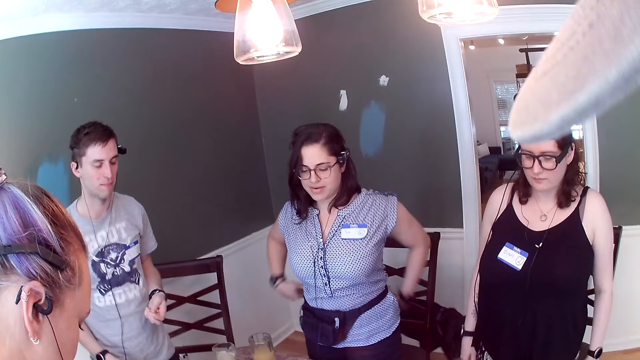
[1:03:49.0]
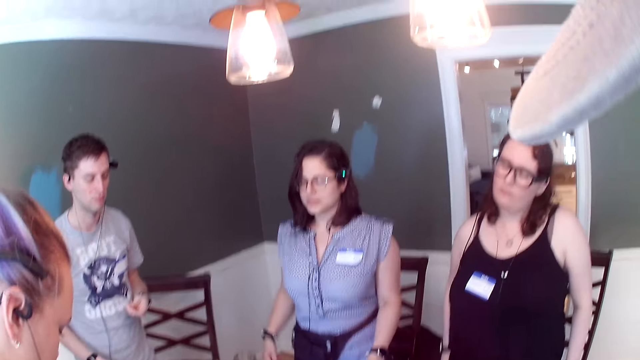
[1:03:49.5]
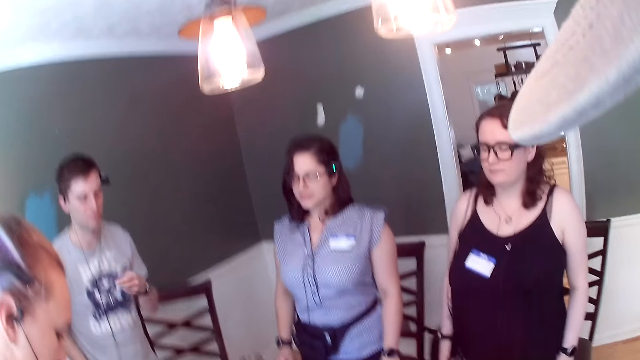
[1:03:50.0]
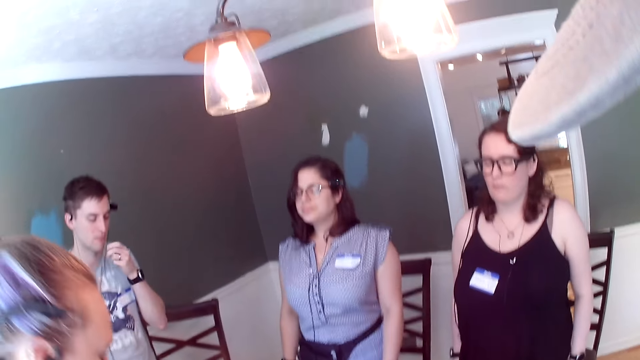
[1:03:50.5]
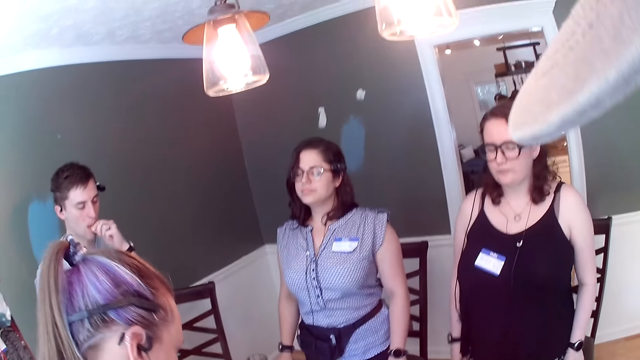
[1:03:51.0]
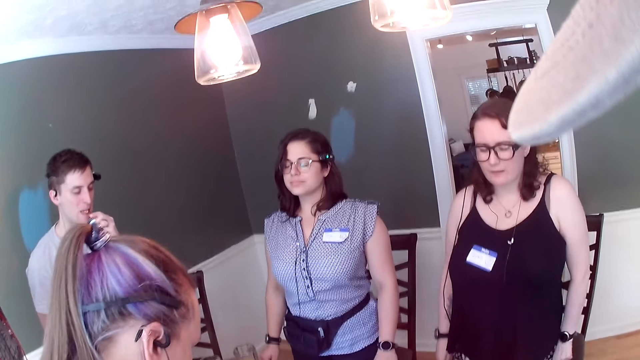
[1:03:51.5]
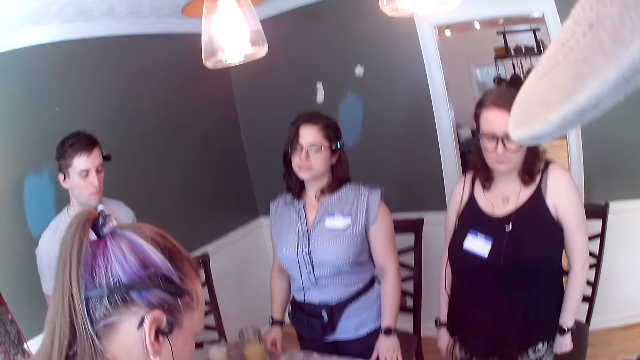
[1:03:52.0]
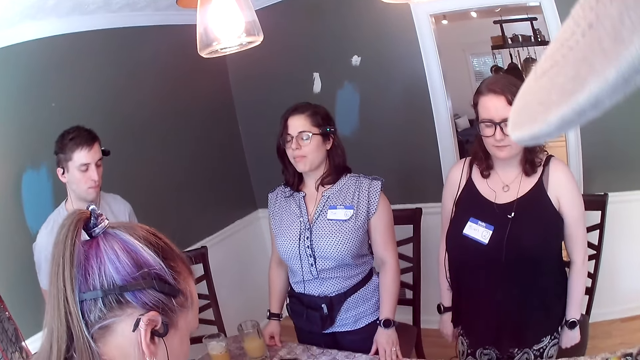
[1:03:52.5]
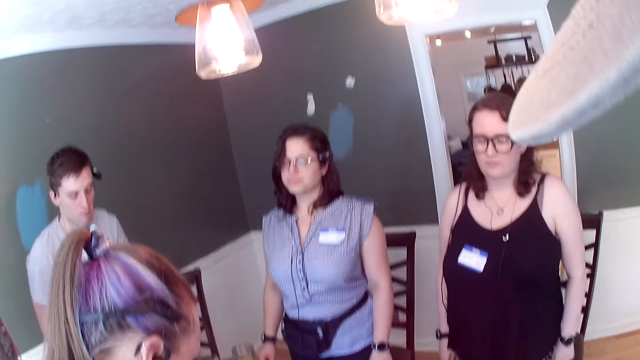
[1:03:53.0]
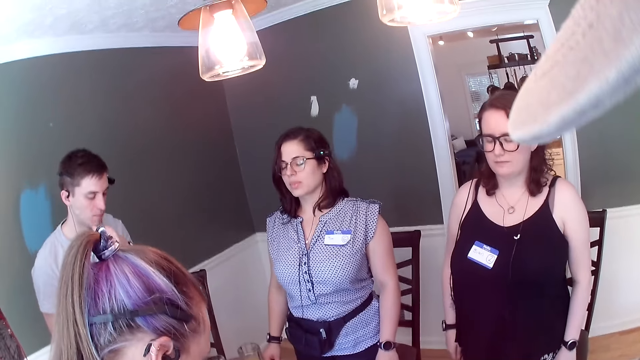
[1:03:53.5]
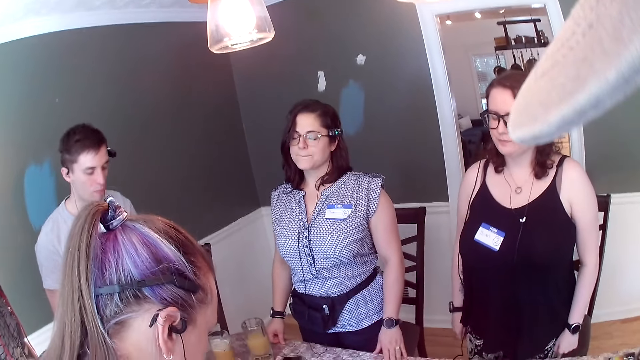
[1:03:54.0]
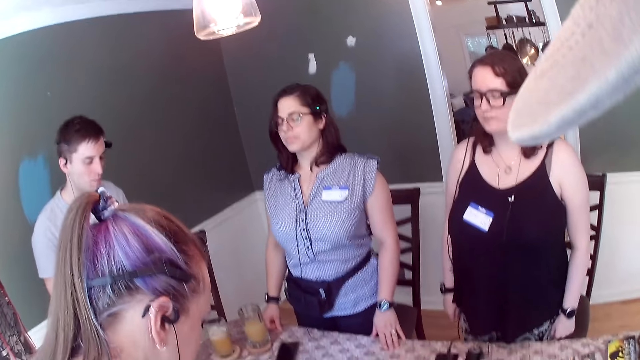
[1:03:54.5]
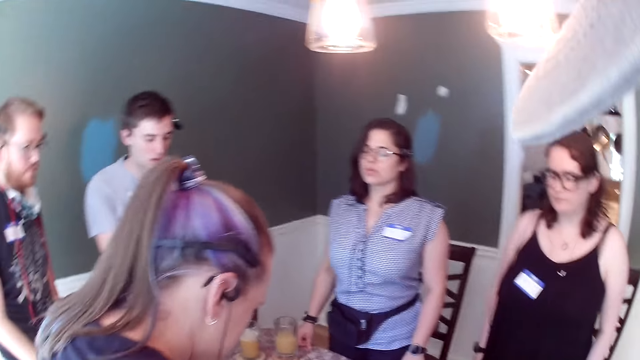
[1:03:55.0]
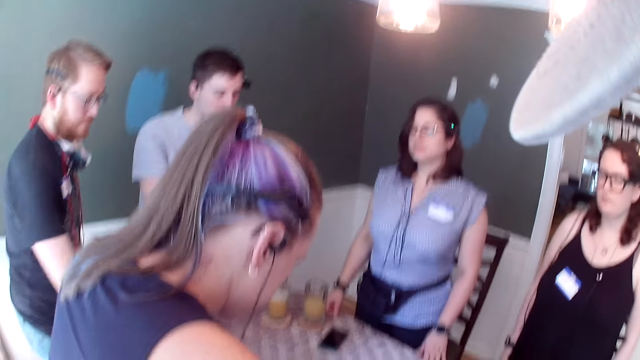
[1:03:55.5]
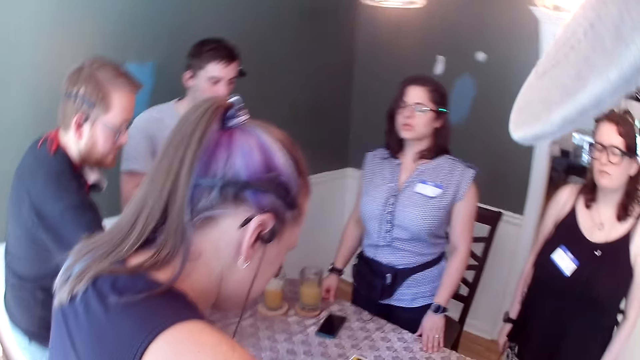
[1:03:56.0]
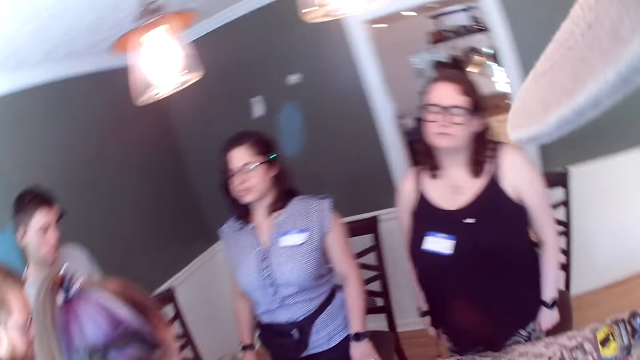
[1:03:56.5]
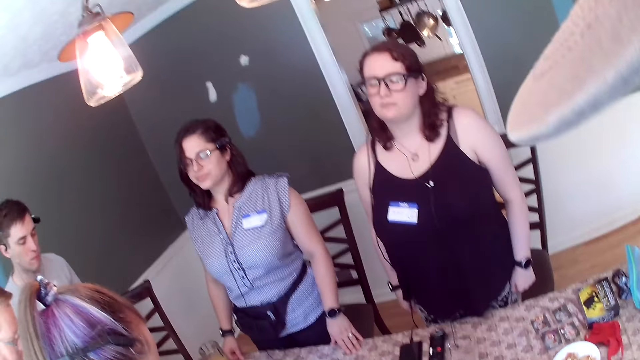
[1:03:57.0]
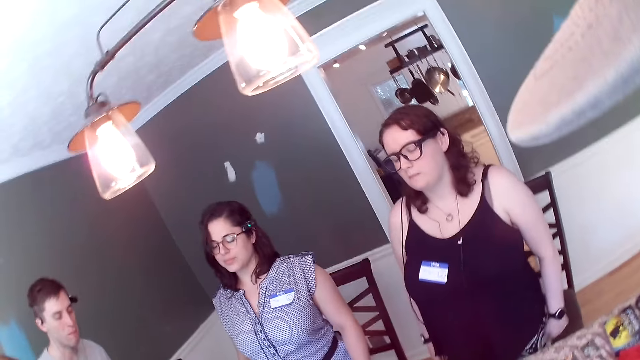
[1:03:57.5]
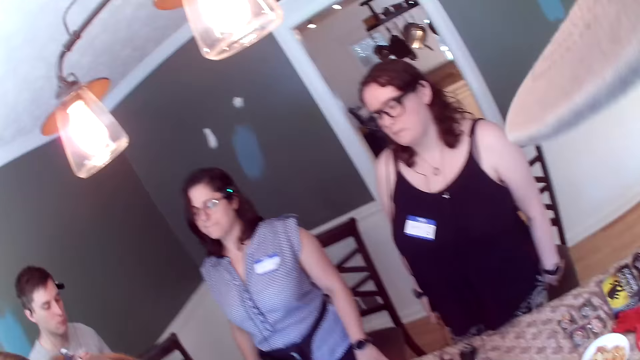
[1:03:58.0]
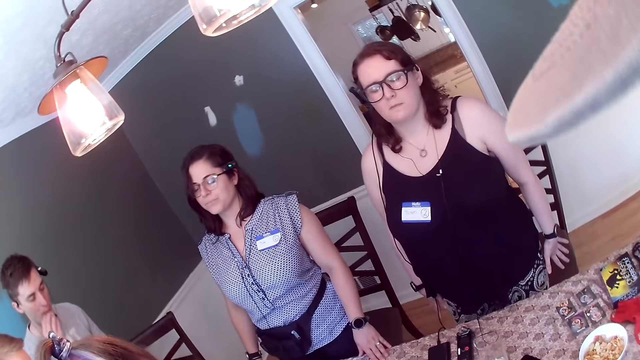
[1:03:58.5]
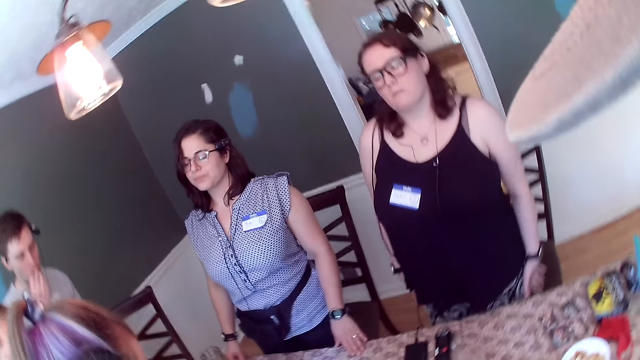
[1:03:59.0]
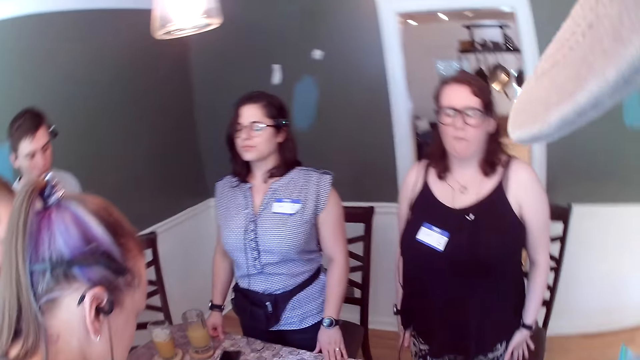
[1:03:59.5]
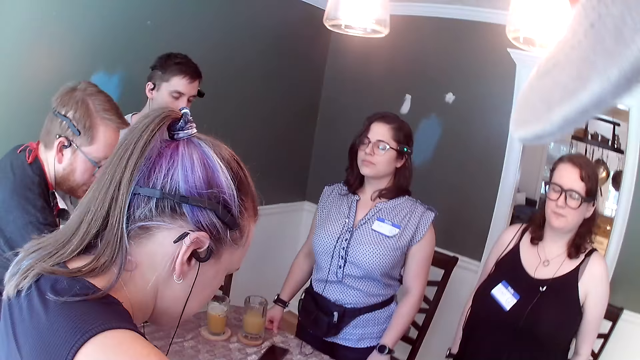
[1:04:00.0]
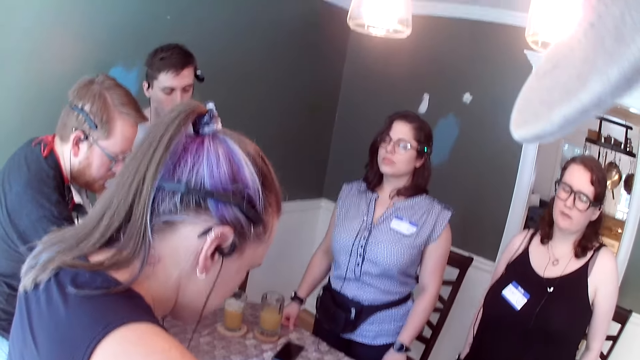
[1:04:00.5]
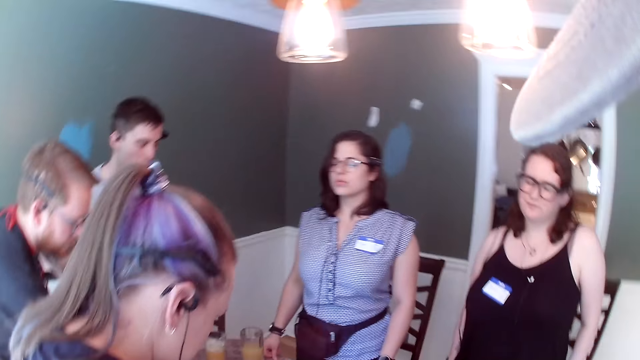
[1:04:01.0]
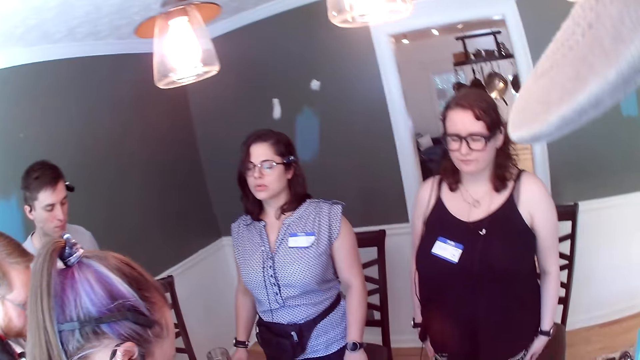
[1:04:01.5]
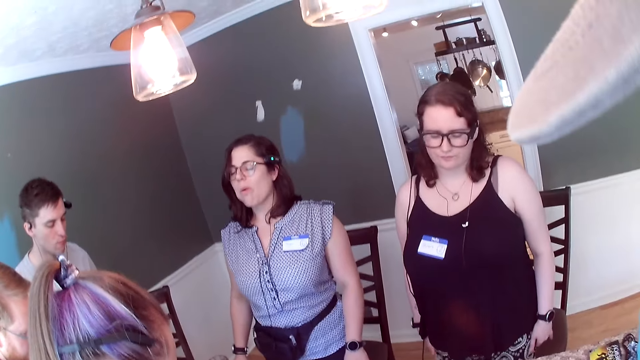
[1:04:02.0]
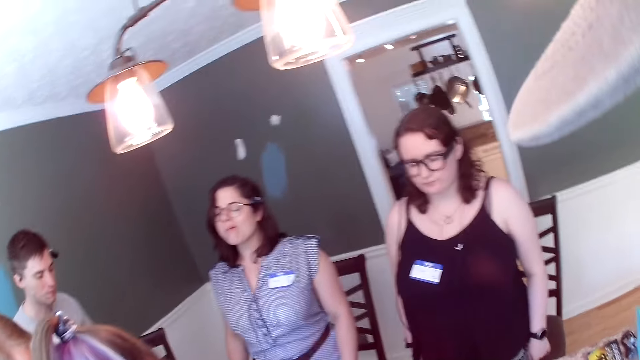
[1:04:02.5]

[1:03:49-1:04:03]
A man, a woman and another woman move to a recording. The man eats one chin chin. The camera wearer dances to the tune. The man eats one chin chin again.

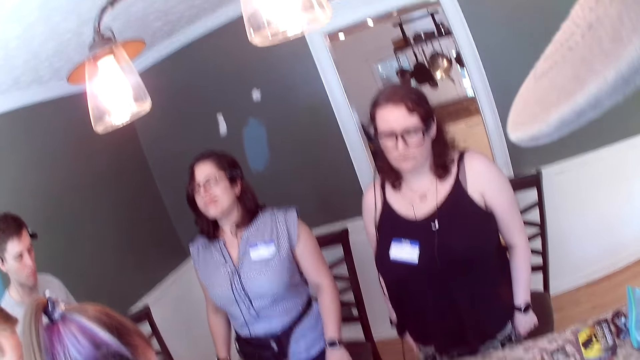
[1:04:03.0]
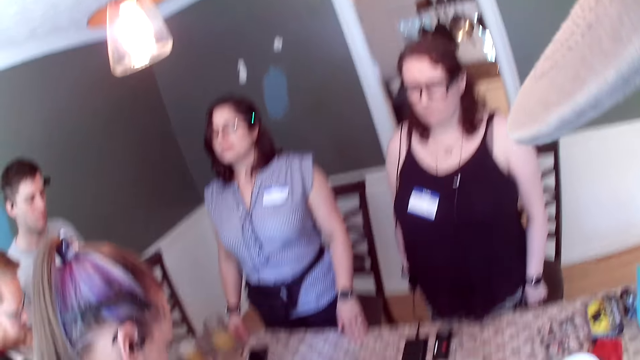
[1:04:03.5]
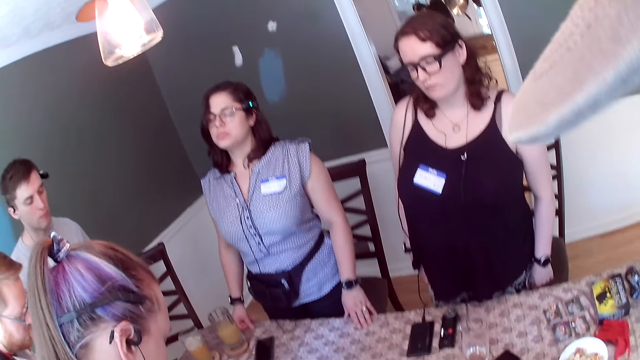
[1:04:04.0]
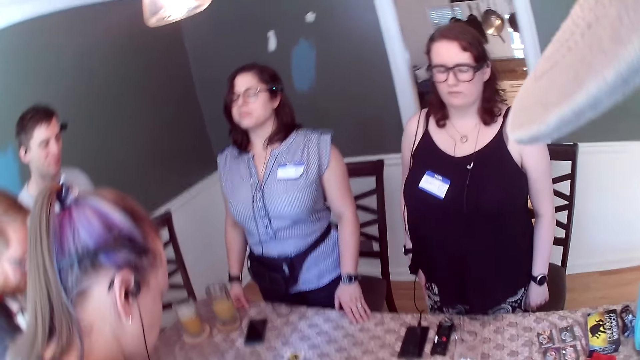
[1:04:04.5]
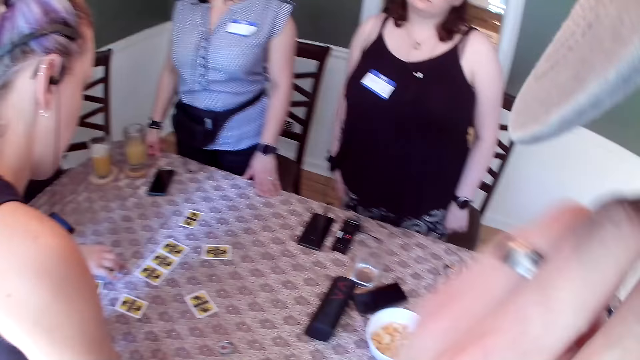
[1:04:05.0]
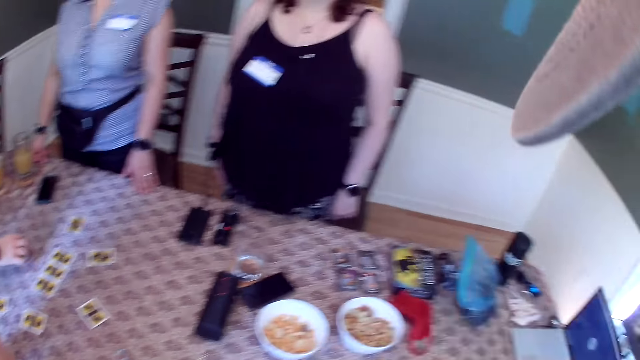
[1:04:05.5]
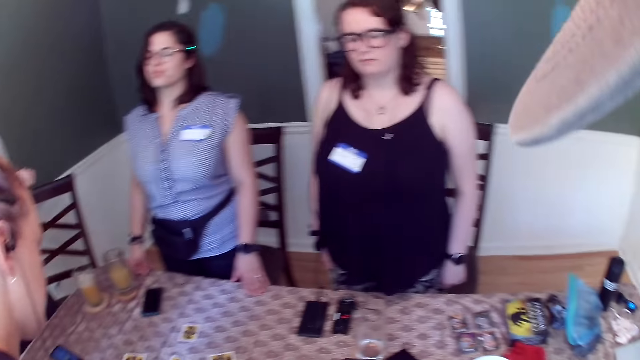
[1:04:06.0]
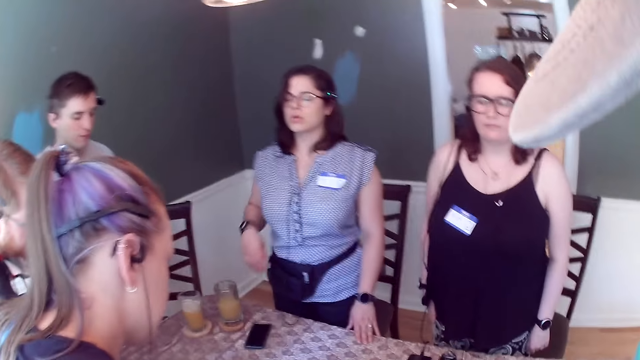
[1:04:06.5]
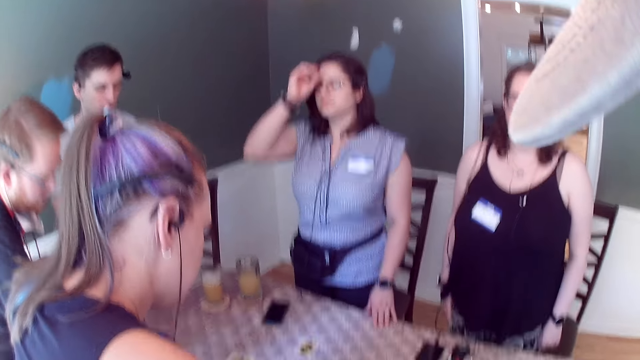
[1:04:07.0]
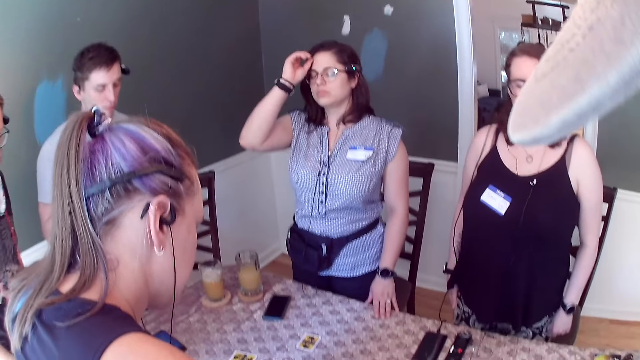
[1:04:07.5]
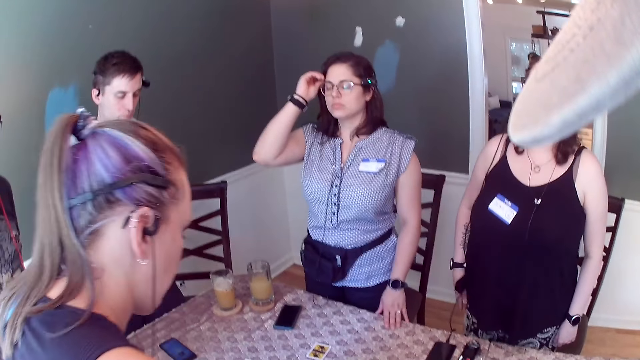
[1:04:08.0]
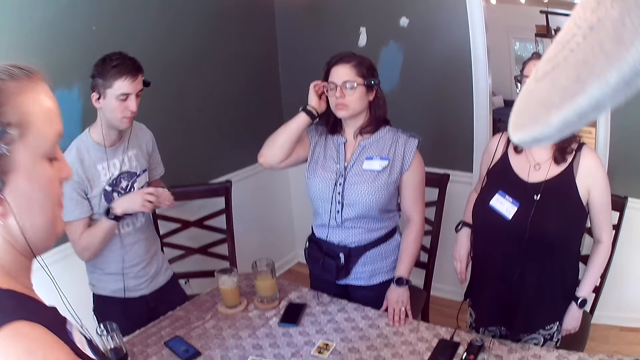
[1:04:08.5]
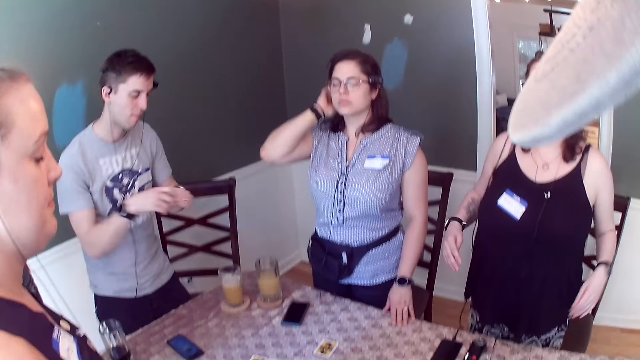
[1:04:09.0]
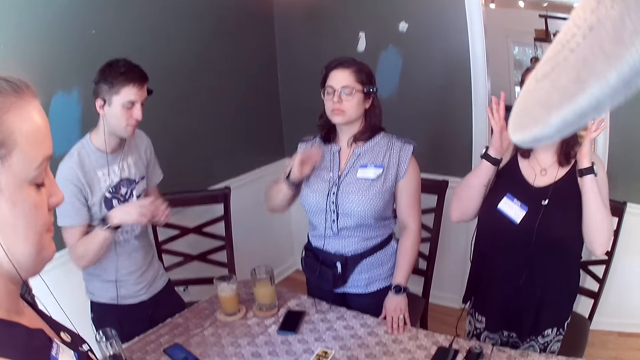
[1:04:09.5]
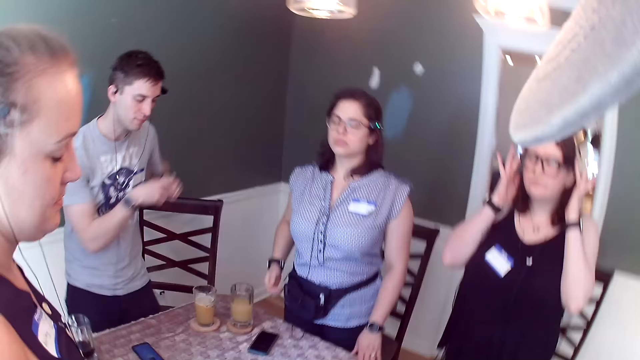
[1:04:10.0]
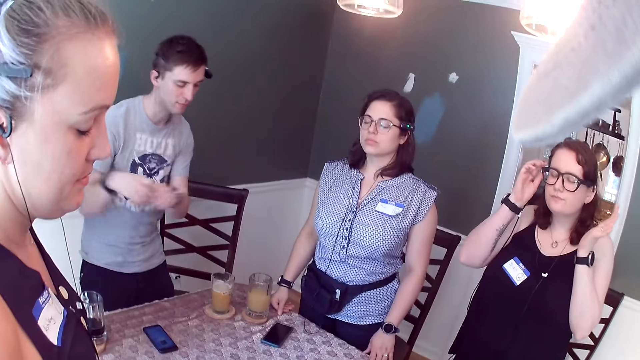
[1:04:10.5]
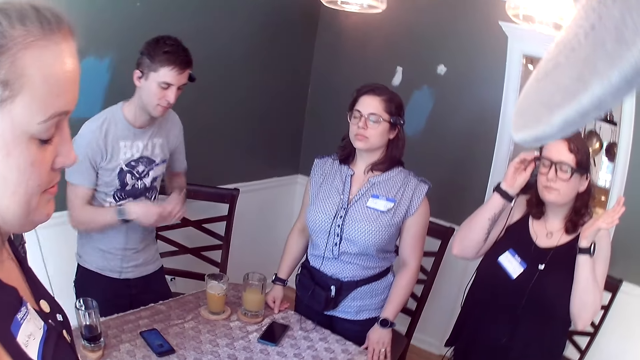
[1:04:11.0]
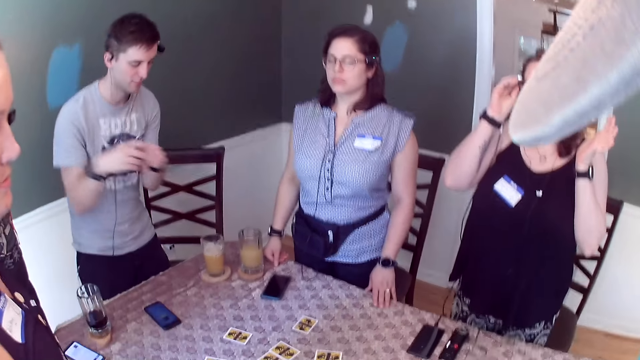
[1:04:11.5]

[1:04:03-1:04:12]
The camera wearer does something with the hand. The man moves the cards on the table with his right hand. The camera wearer dances to the tune.
